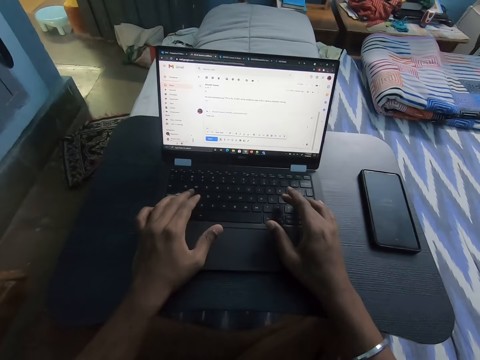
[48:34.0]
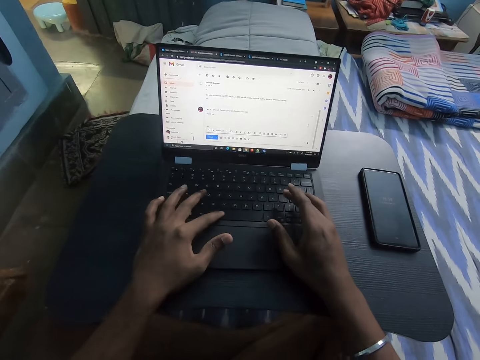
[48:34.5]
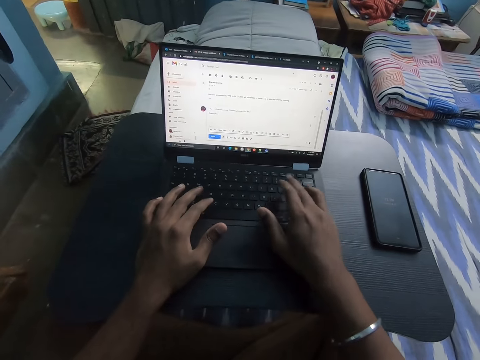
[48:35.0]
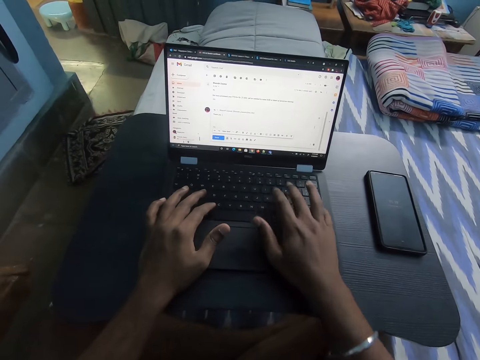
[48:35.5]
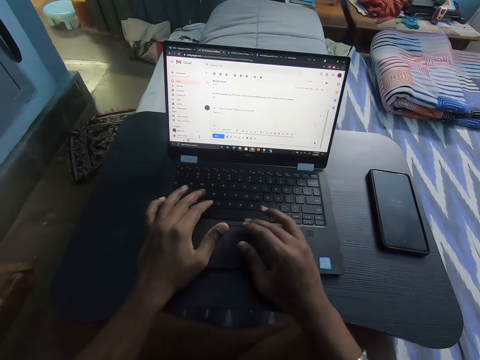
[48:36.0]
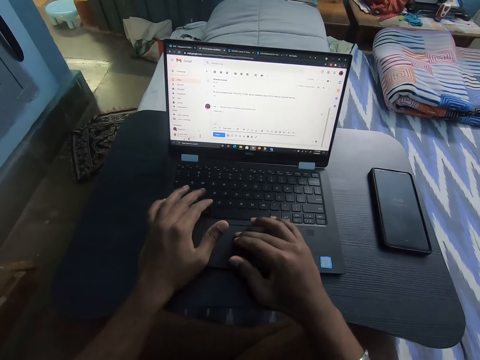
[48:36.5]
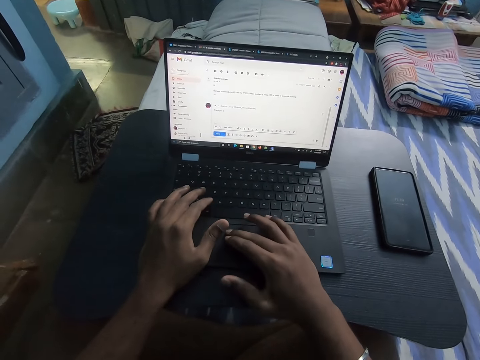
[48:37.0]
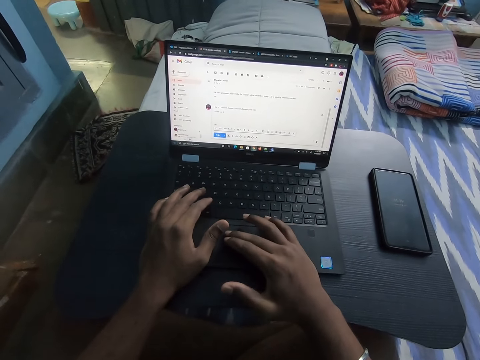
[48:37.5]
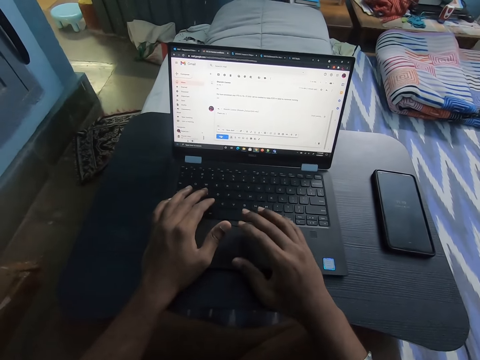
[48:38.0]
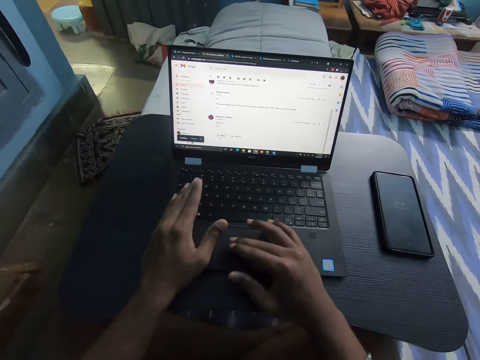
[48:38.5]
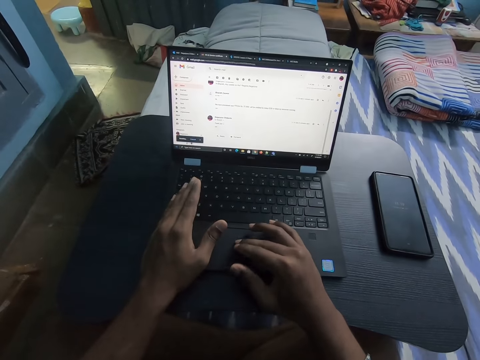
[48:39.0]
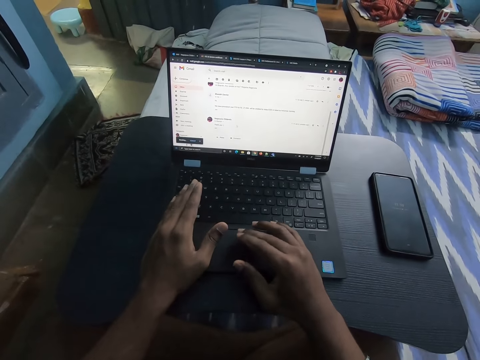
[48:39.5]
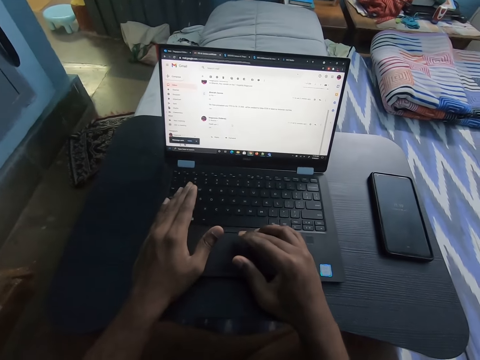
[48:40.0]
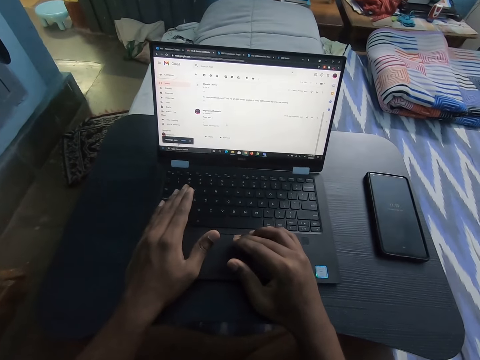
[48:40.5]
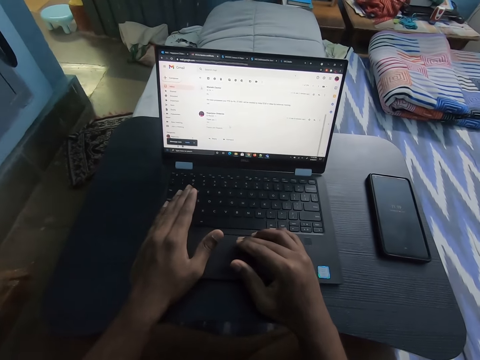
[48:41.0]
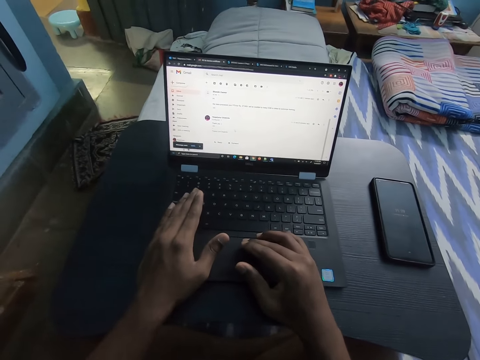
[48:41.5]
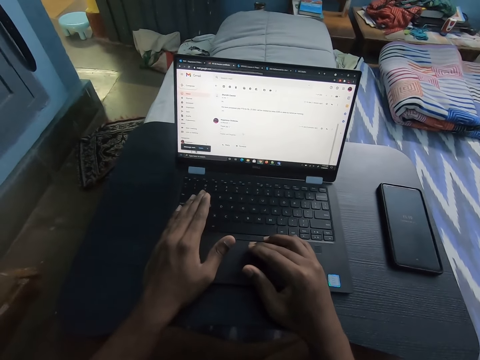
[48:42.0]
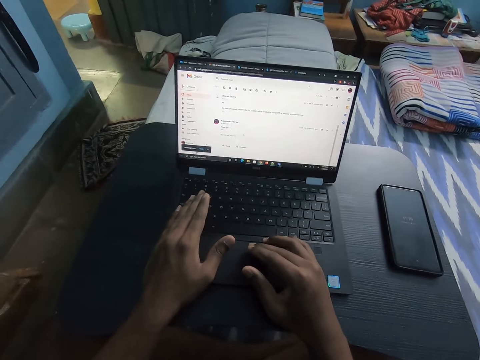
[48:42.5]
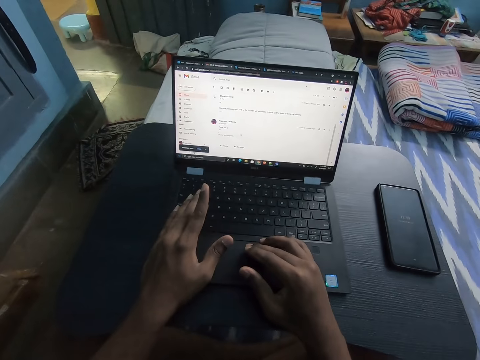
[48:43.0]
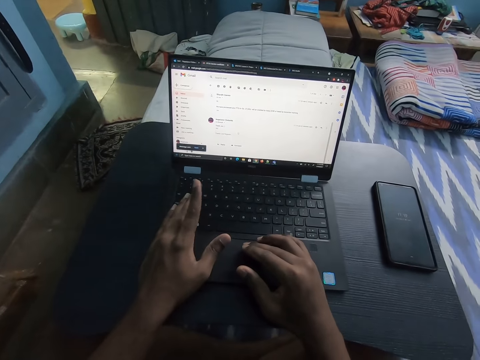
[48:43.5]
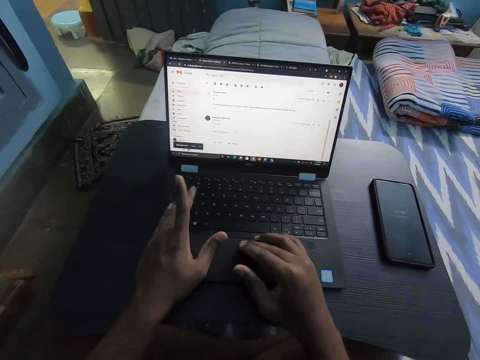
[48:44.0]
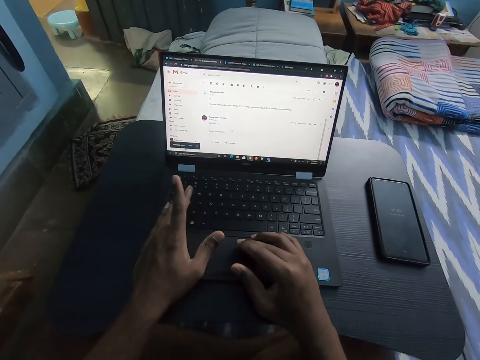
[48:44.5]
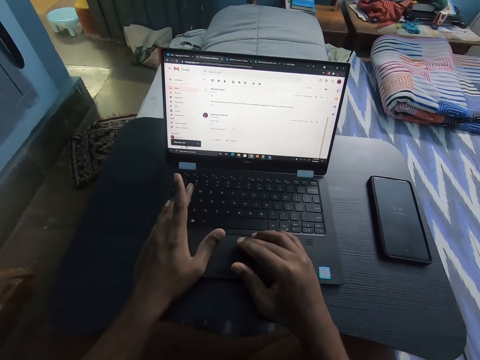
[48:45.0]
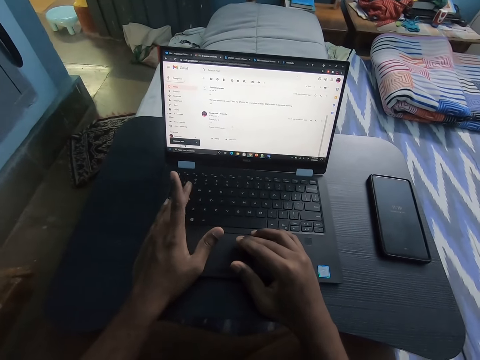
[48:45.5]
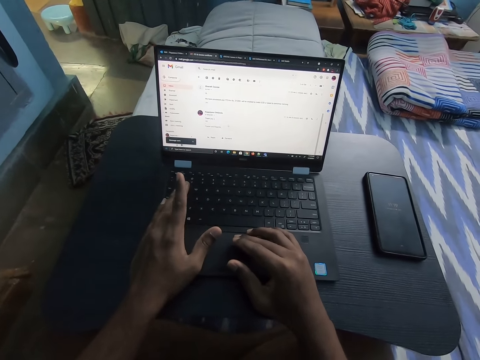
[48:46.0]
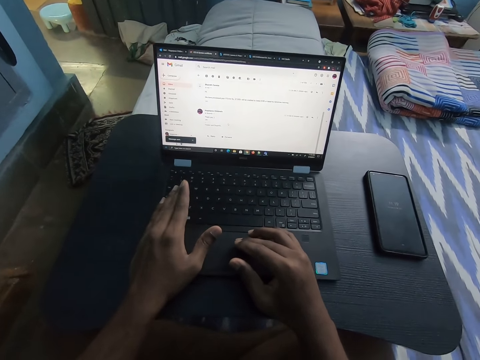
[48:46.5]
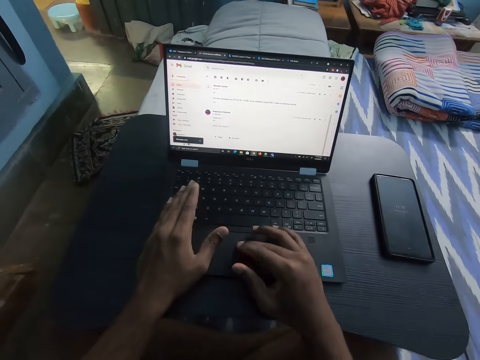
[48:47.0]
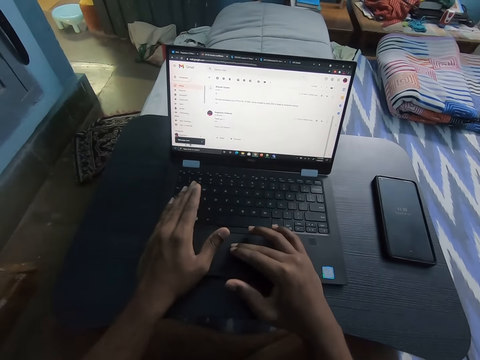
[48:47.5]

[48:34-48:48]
The camera wearer operates on the laptop with his right hand.

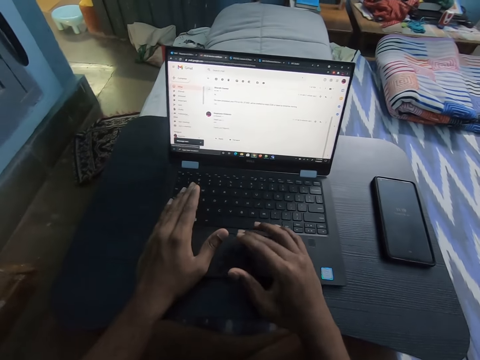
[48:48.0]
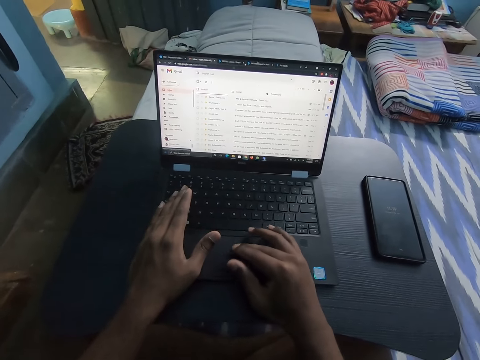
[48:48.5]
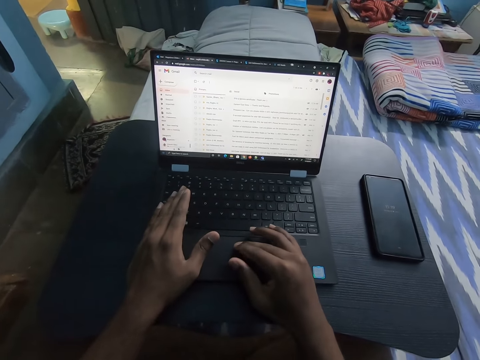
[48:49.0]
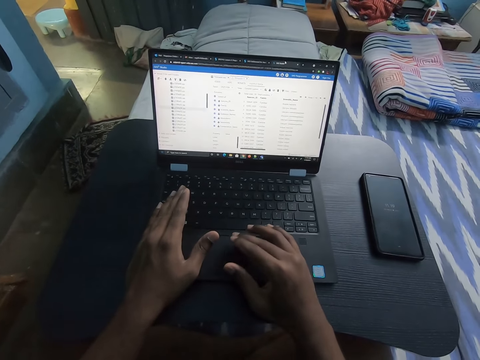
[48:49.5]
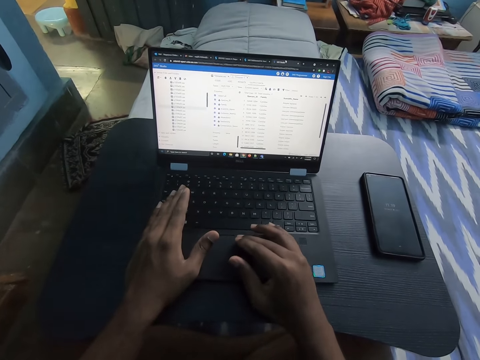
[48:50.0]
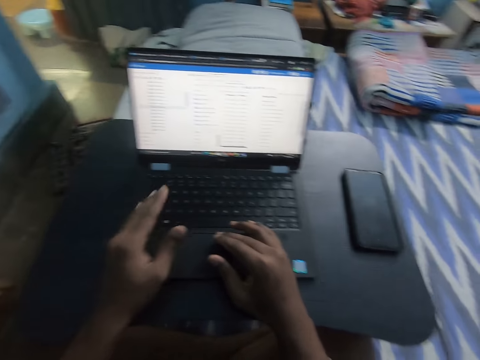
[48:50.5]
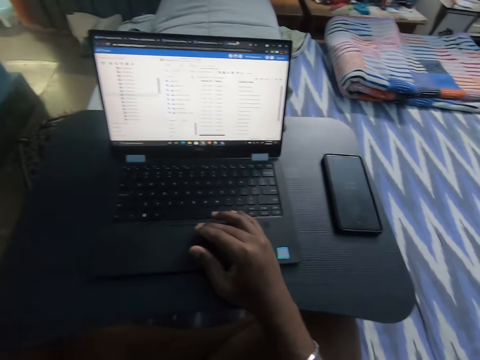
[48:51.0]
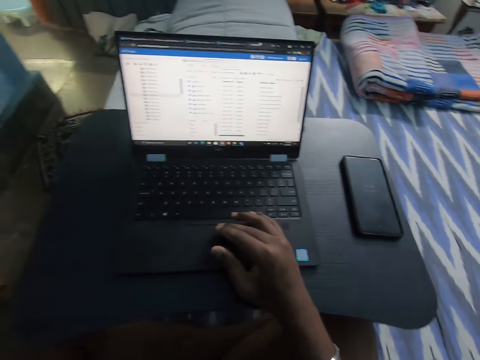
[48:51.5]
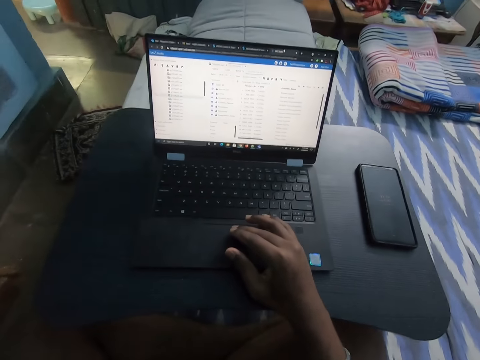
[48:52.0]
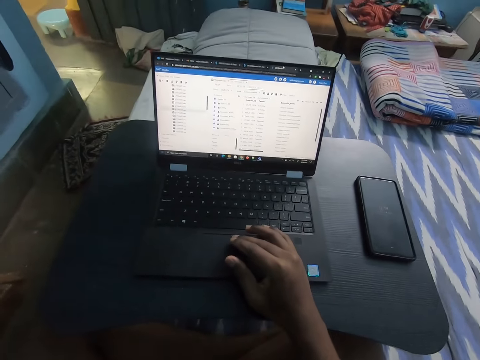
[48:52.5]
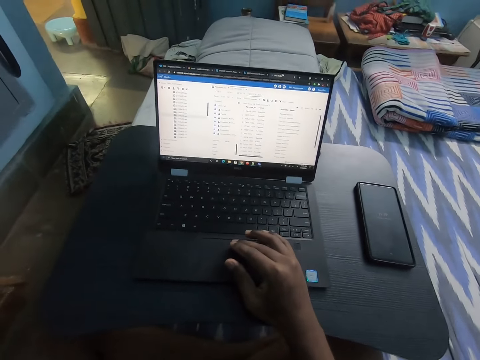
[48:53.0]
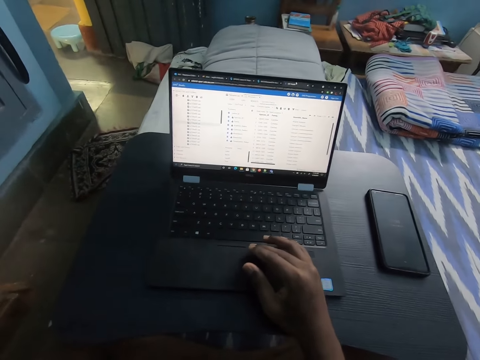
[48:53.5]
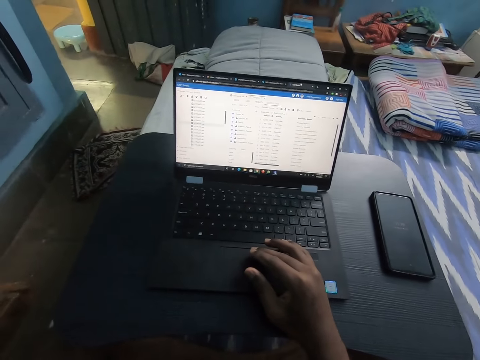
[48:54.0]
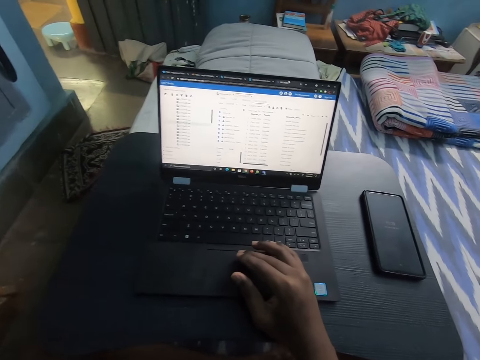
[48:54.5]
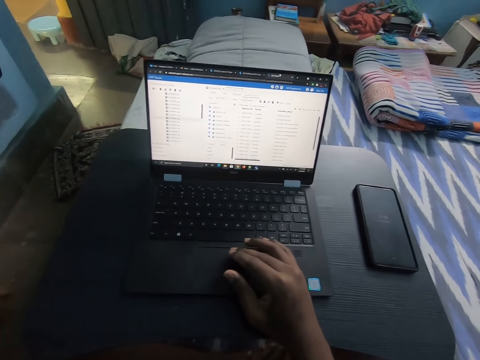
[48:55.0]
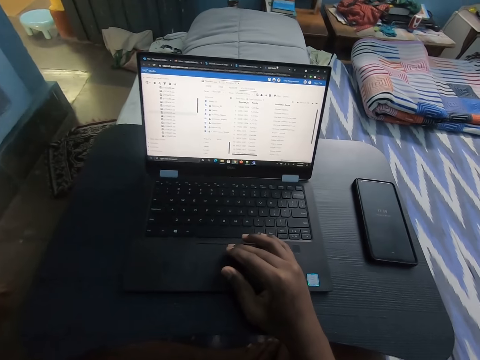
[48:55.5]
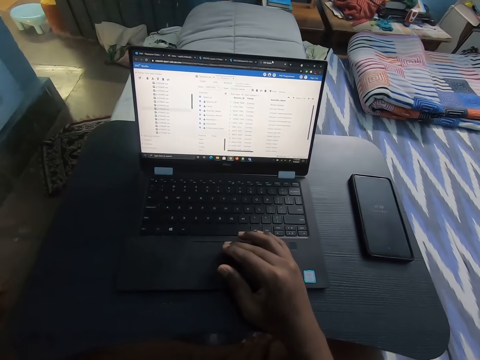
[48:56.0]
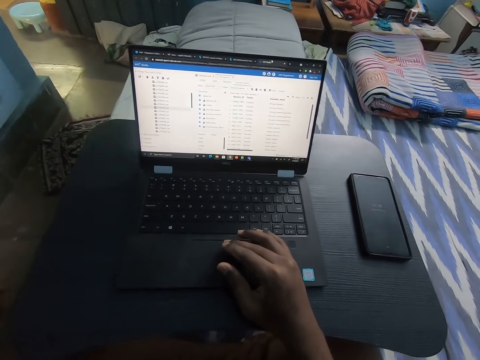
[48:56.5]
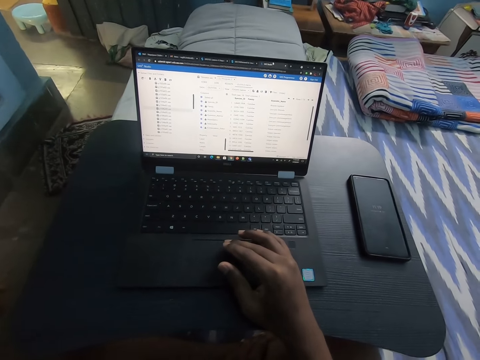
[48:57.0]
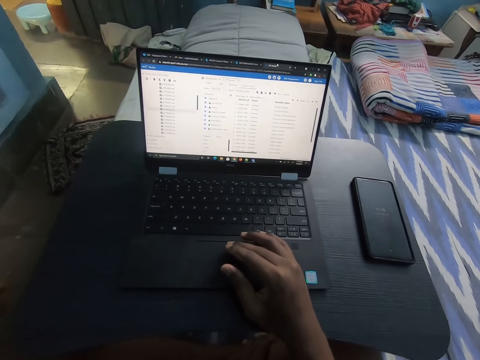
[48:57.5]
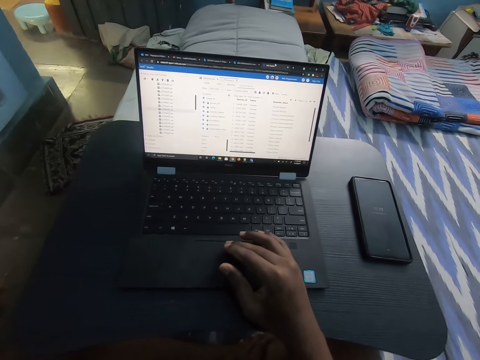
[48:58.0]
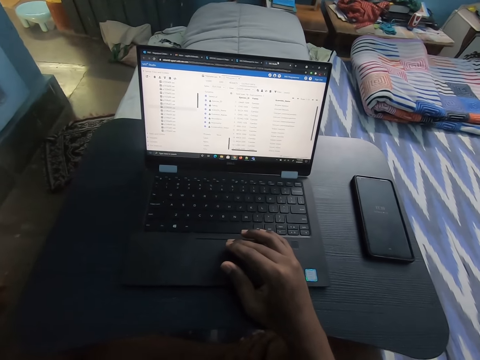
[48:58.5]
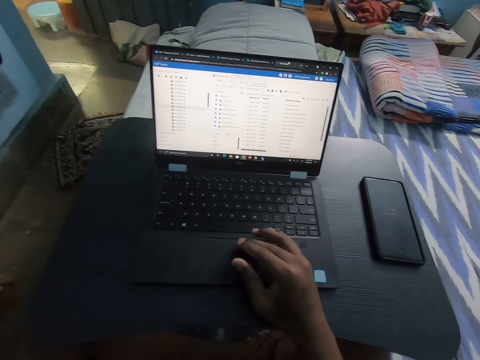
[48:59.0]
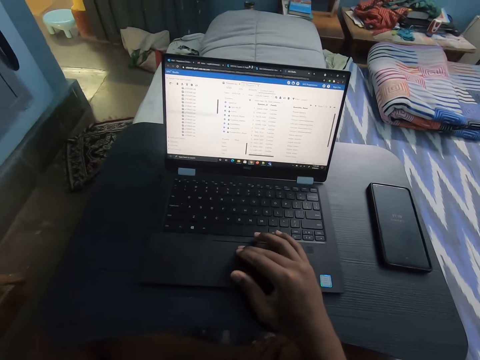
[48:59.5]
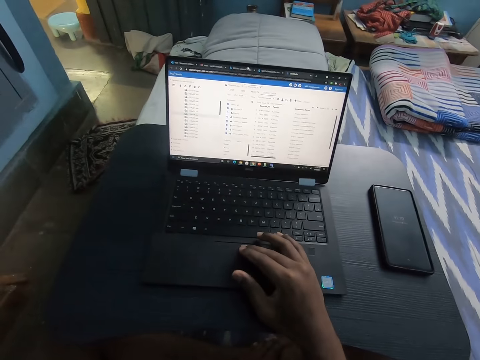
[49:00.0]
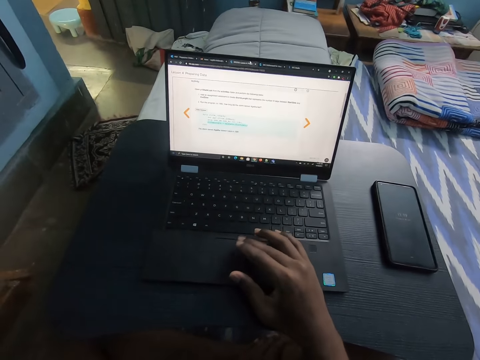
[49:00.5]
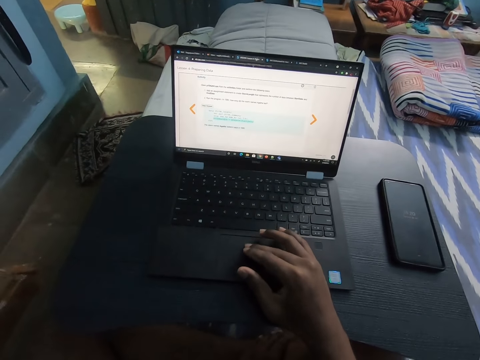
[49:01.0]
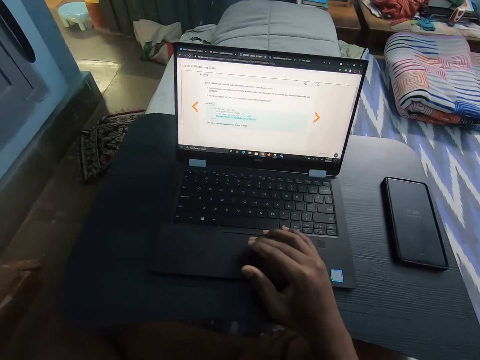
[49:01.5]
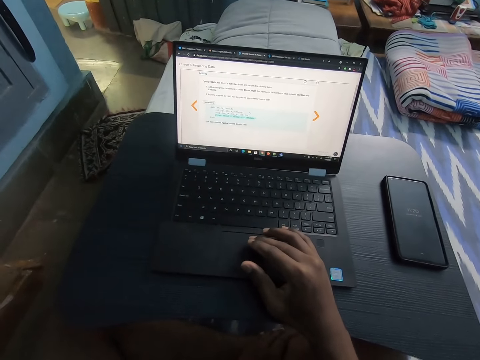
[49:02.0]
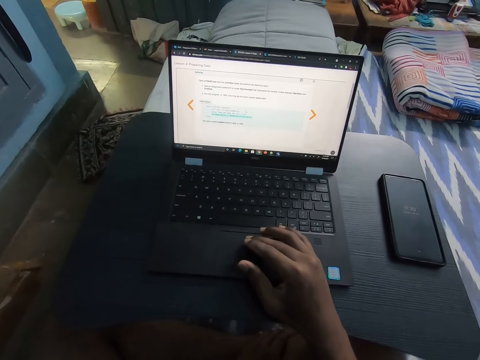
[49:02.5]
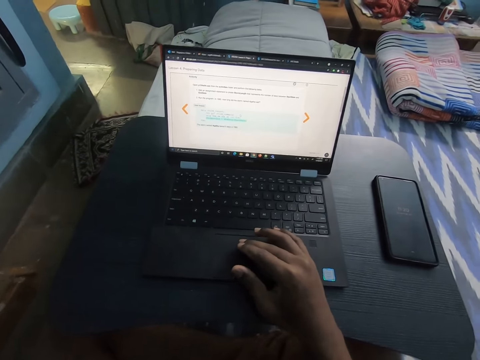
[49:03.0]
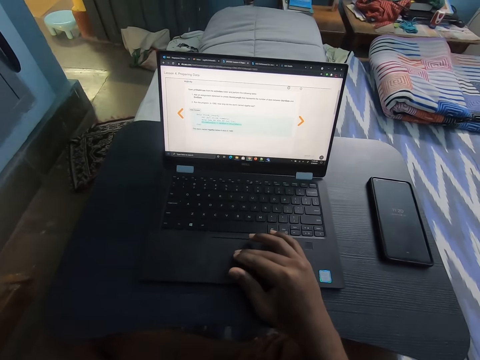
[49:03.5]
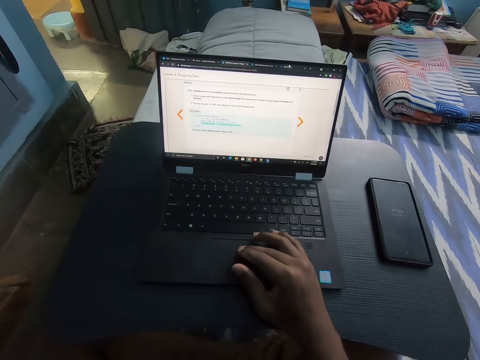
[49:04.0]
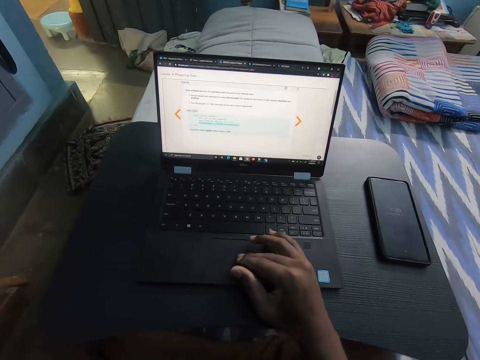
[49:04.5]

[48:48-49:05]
The camera wearer touches his face with his left hand. He operates the laptop with one hand. He operates on the laptop with his right hand.
